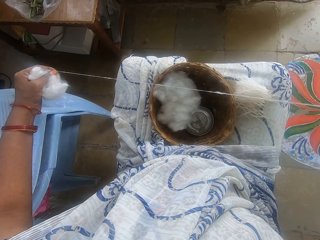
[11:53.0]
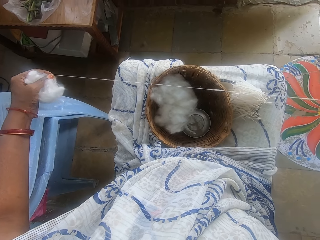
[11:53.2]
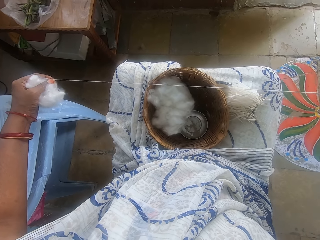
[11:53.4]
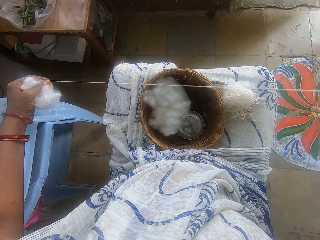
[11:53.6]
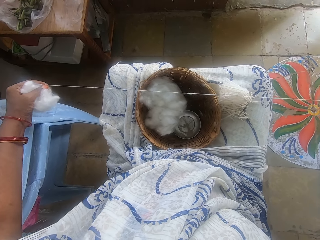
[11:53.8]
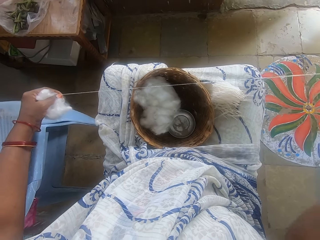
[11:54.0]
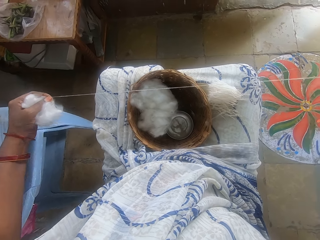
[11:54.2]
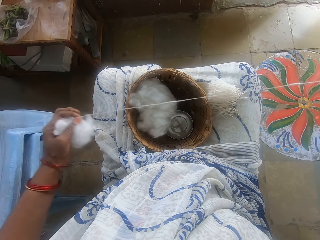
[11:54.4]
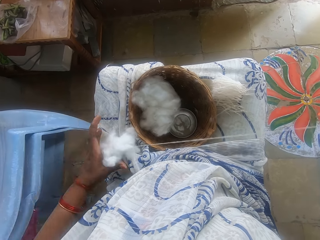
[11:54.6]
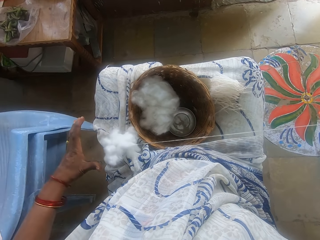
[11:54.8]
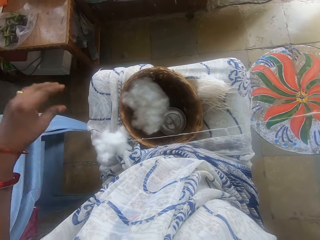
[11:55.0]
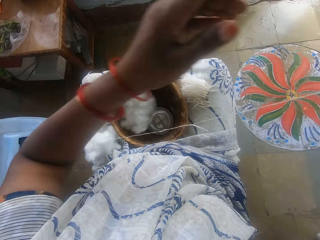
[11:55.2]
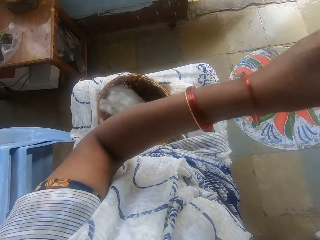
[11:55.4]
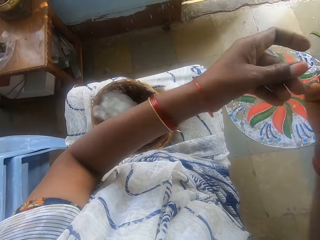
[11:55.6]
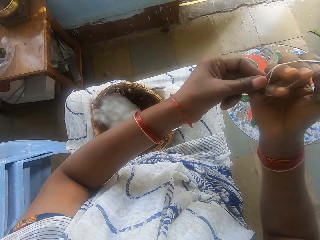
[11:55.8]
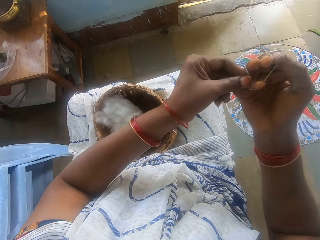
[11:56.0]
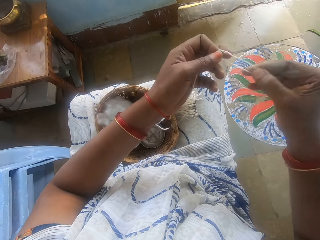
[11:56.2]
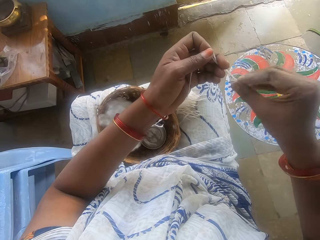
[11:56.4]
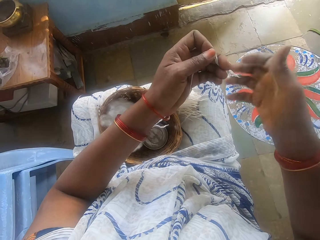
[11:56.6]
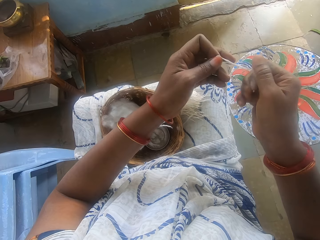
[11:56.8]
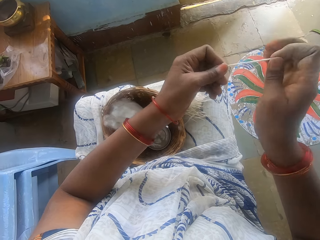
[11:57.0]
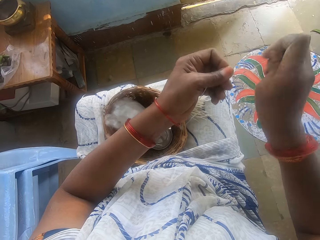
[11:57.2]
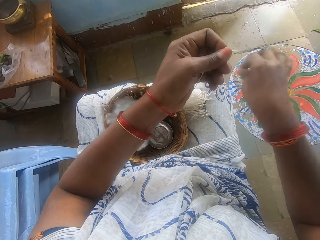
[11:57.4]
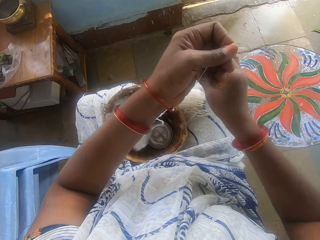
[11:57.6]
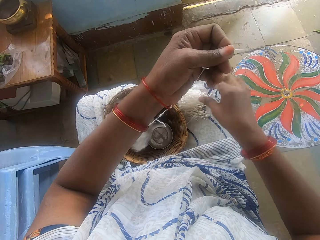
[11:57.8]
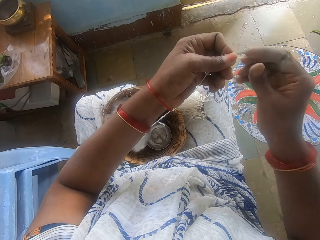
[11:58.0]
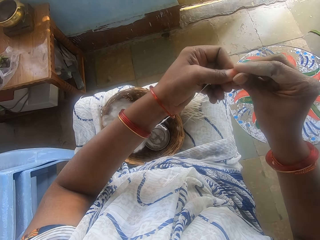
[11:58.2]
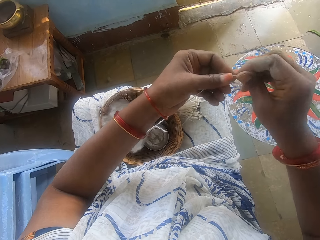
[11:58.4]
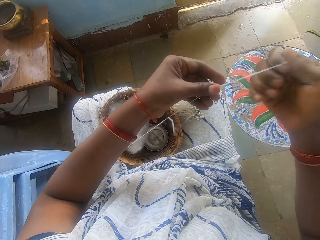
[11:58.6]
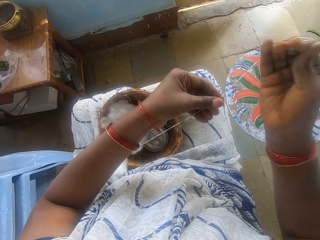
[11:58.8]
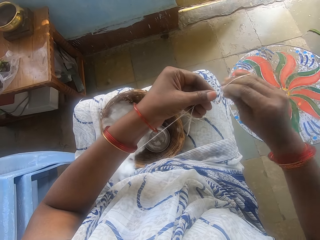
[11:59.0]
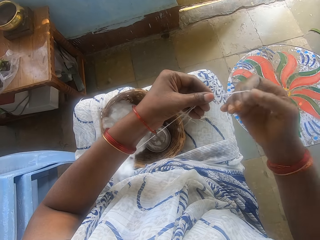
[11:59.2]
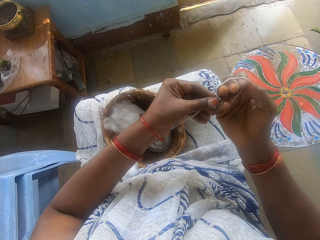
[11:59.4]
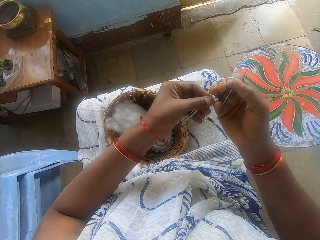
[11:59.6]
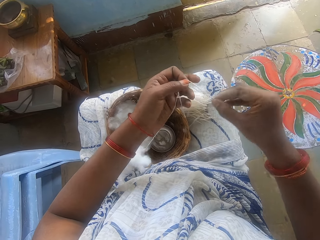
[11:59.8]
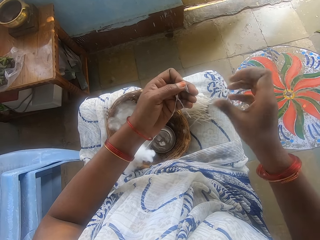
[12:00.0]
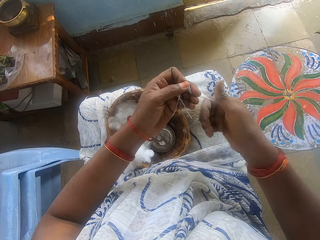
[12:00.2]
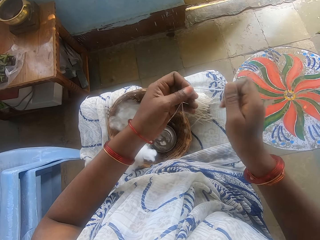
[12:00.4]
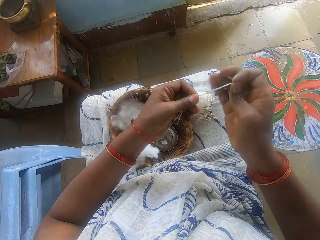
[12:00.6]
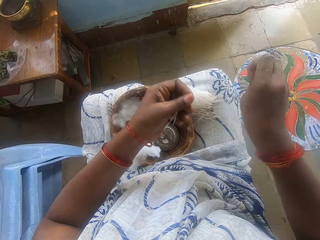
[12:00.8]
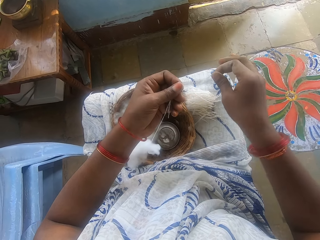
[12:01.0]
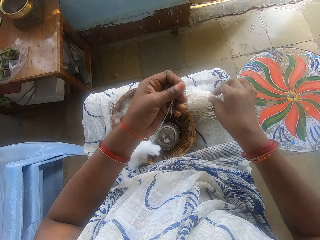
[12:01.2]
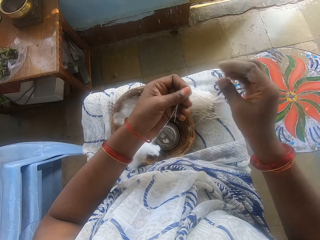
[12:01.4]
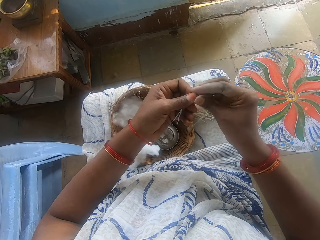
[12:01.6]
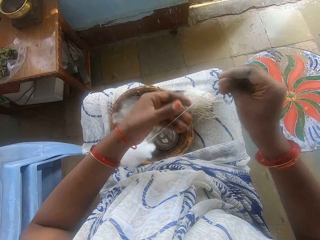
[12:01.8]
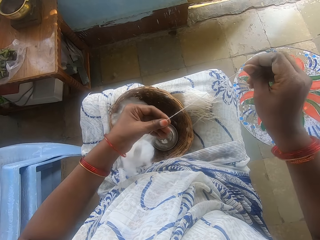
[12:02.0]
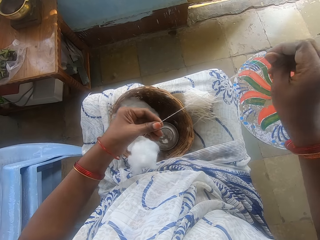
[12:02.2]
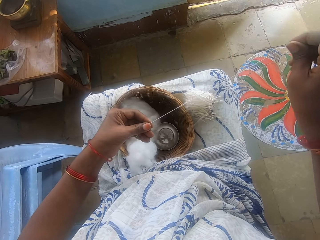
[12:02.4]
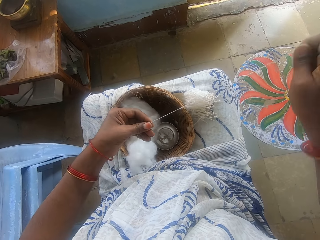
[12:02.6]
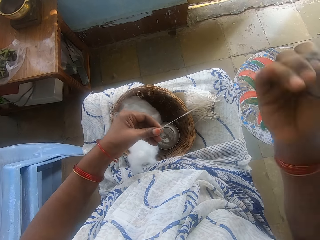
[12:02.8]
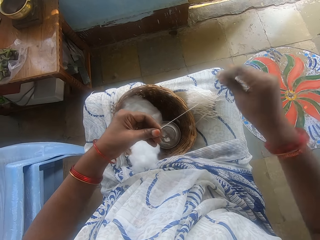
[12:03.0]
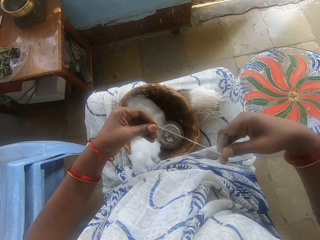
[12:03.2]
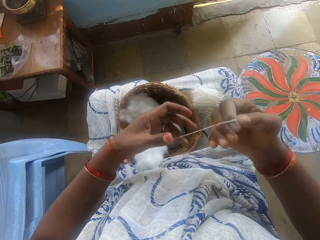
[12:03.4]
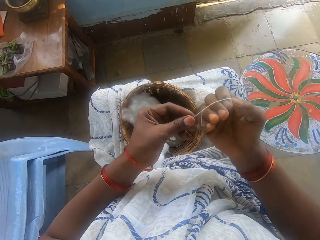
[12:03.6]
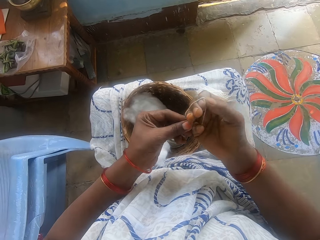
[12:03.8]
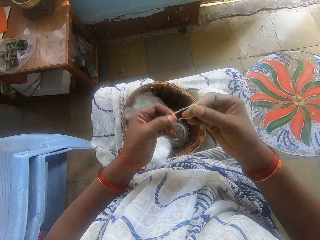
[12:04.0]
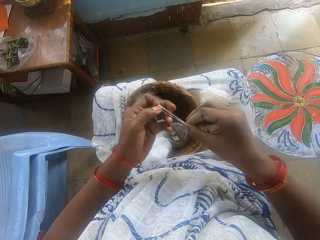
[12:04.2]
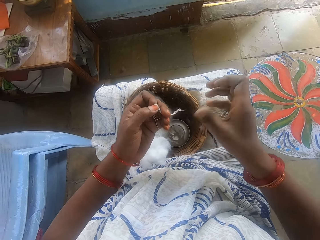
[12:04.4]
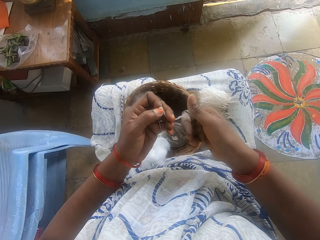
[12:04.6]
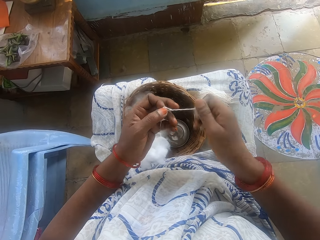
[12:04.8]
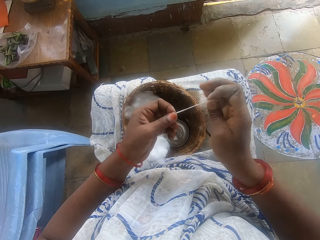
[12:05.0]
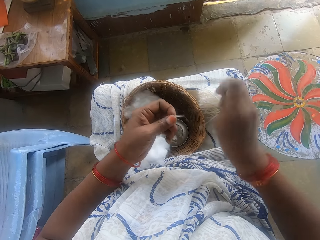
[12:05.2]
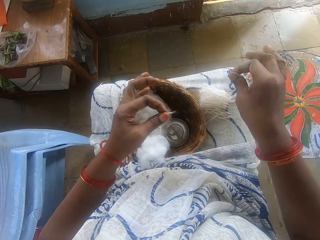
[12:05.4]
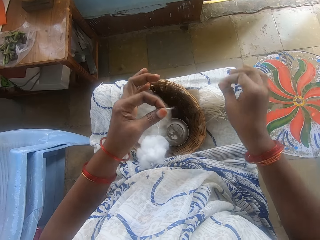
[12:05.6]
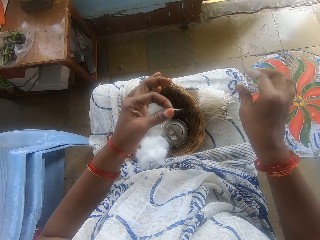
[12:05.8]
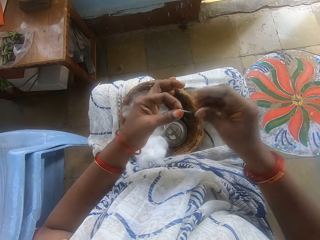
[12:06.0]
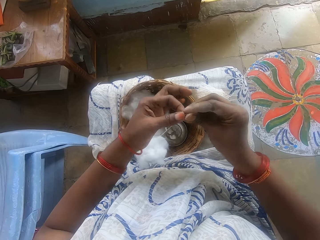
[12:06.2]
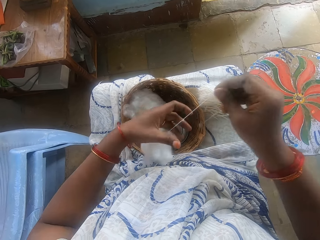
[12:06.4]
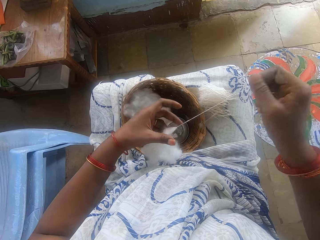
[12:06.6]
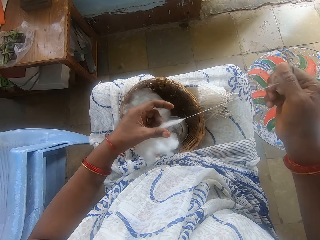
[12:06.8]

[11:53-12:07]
The camera wearer measures the cotton wool with her hand. She cuts the cotton wool with her hand. She drops the cotton wool on her lap. She measures the cotton wool with her hand. She cuts the cotton wool with her hand. She drops the cotton wool on her lap. She threads the cotton wool with her hand. She spins the cotton. She measures the cotton wool with her hand. She cuts the cotton wool with her hand. She drops the cotton wool on her lap.

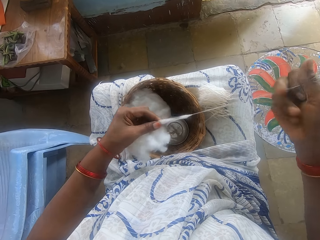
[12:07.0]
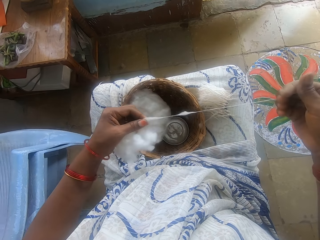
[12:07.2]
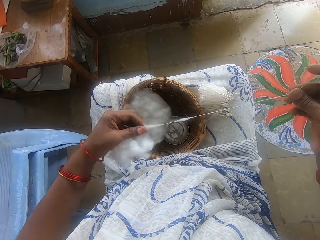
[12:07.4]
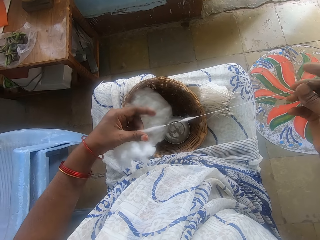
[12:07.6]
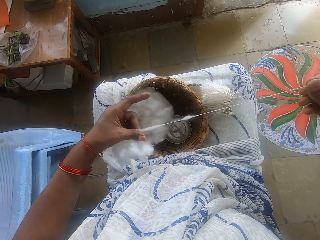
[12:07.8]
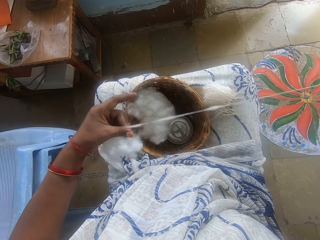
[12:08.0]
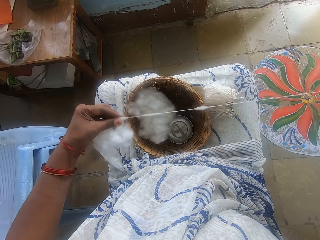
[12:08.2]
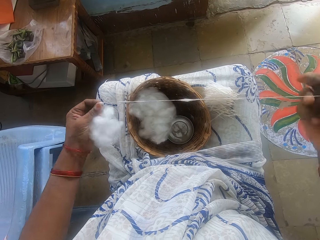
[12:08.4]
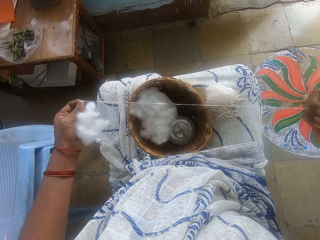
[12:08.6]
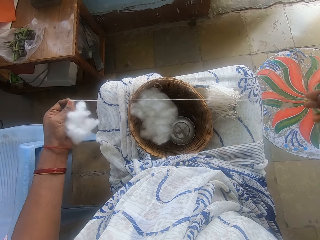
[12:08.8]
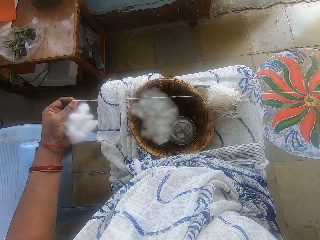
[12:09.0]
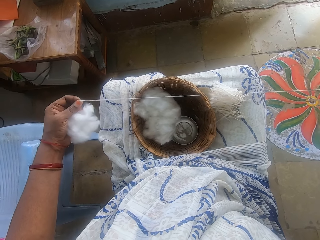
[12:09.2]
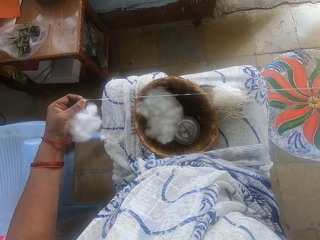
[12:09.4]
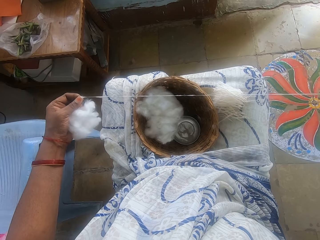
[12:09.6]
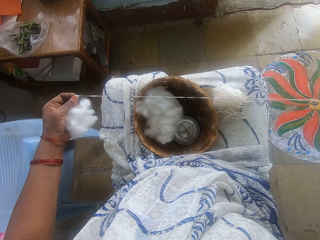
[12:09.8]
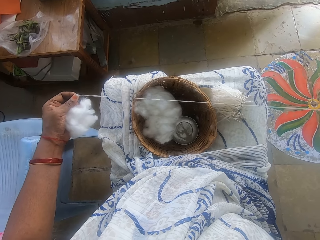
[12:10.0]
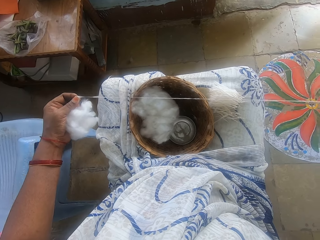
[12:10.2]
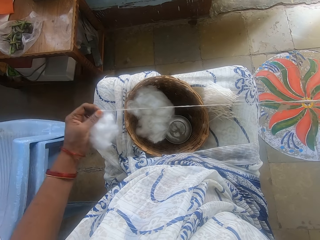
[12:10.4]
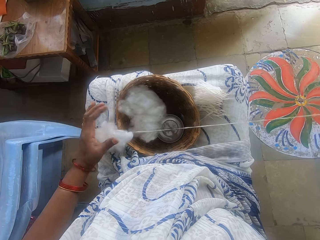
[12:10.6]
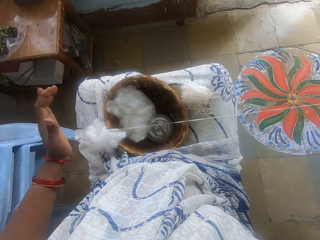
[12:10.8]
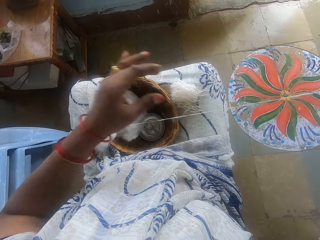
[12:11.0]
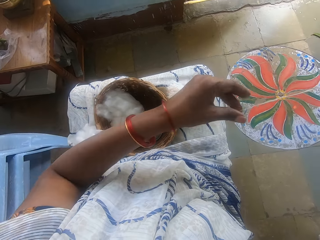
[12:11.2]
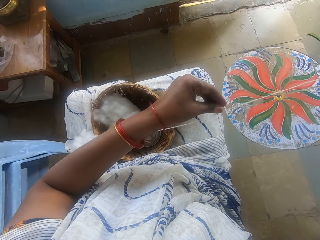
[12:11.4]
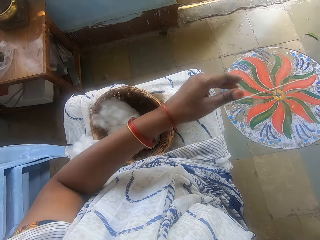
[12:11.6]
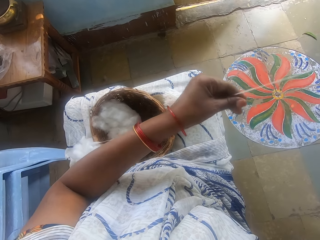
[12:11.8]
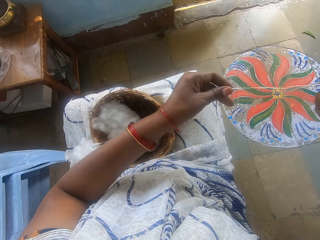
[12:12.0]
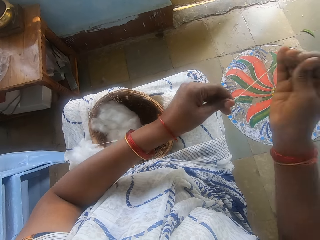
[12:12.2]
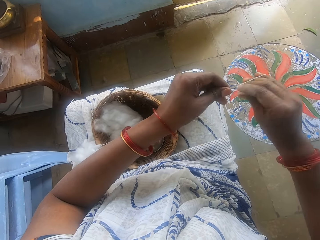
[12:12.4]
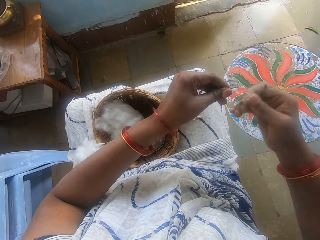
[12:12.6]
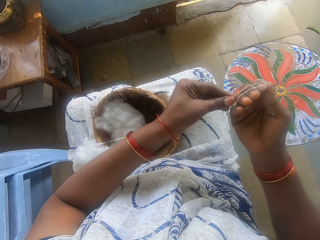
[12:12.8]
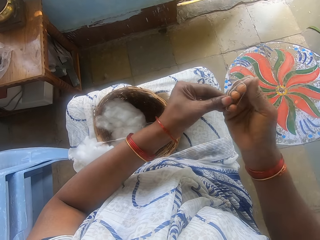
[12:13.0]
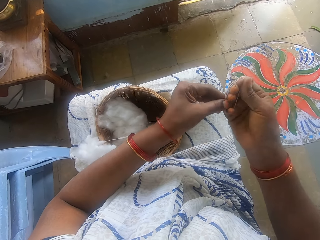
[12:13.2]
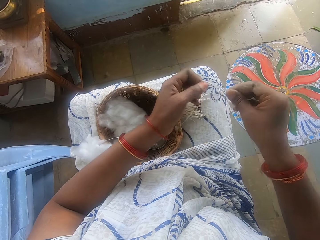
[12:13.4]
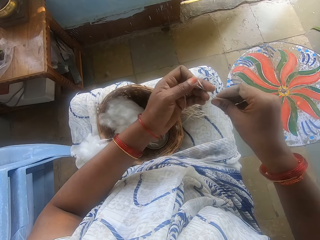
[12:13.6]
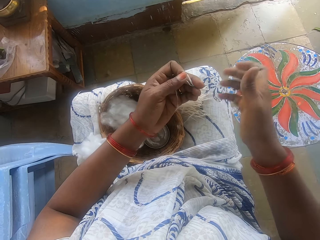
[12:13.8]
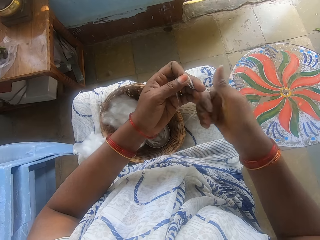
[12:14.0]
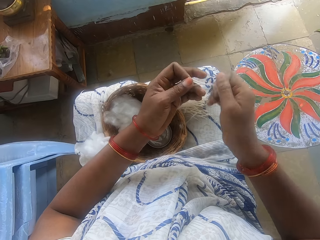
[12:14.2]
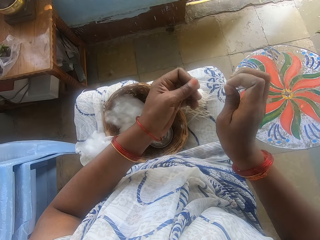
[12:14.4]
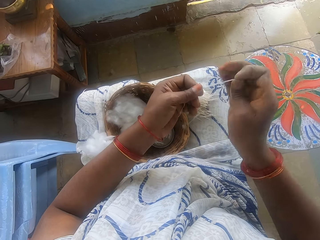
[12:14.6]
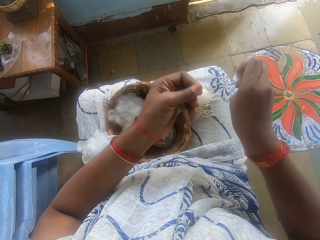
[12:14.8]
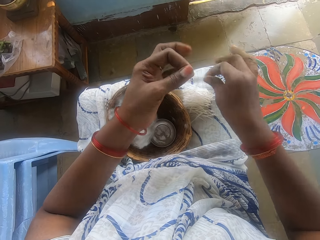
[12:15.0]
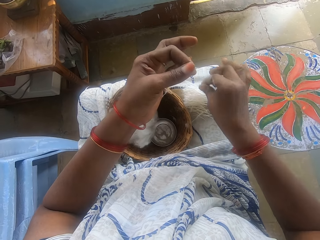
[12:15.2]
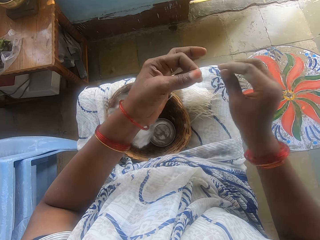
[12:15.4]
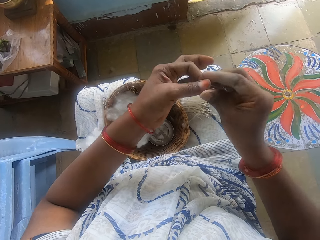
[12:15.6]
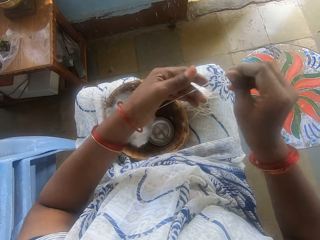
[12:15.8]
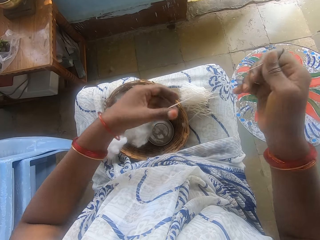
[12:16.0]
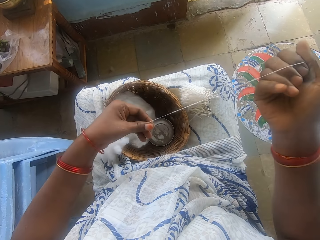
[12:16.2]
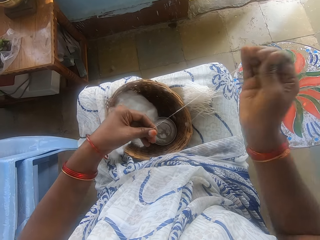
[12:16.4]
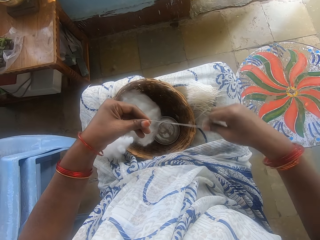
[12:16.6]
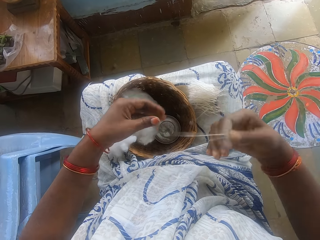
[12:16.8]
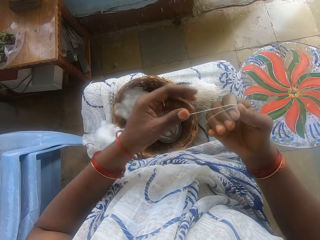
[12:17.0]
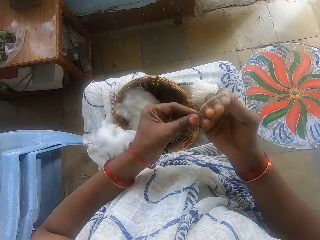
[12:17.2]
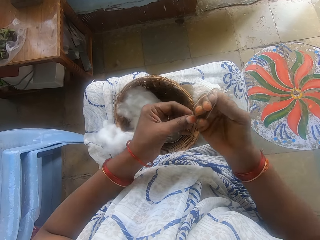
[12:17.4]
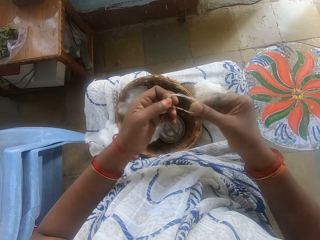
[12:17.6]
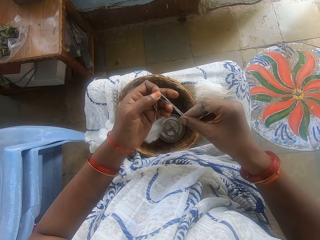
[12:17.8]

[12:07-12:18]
The camera wearer threads the cotton wool with her hand. She spins the cotton. She measures the cotton wool with her hand. She cuts the cotton wool with her hand. She drops the cotton wool on her lap. She spins the cotton. She measures the cotton wool with her hand.
